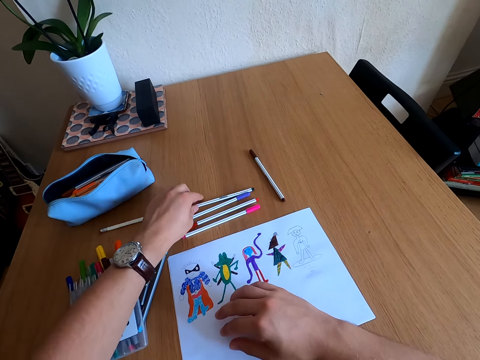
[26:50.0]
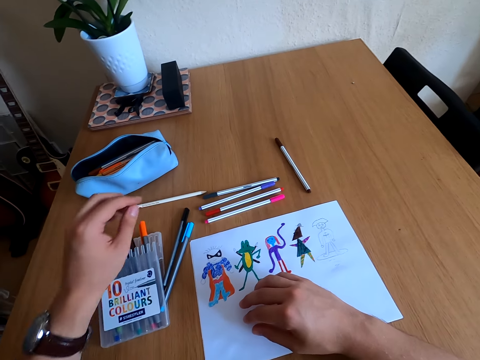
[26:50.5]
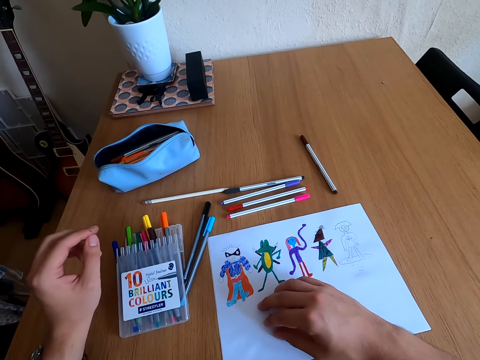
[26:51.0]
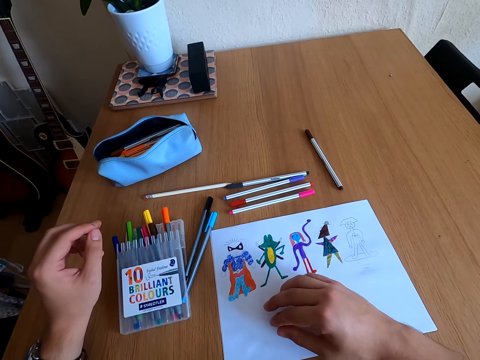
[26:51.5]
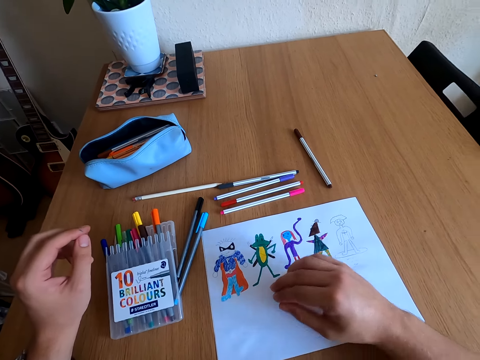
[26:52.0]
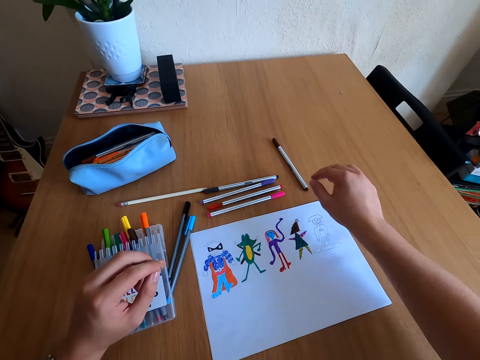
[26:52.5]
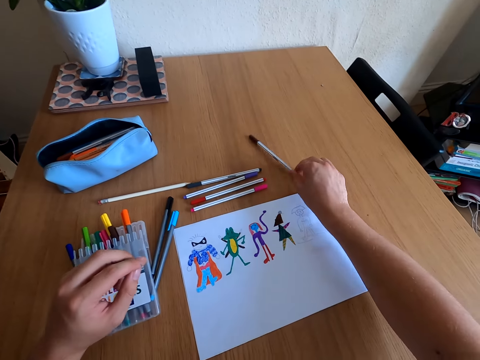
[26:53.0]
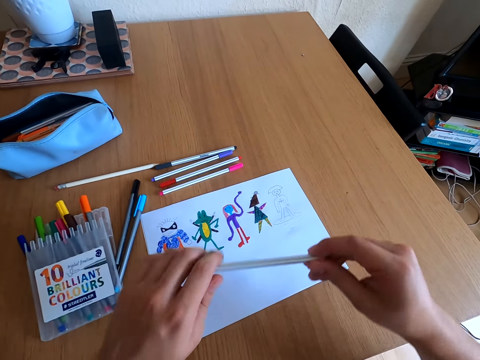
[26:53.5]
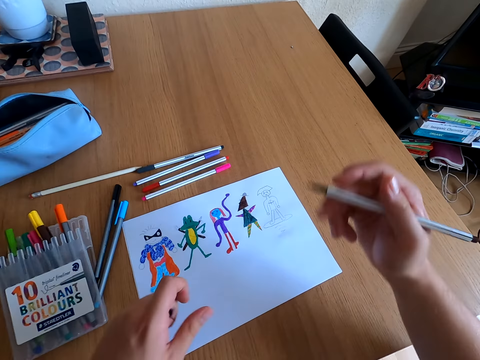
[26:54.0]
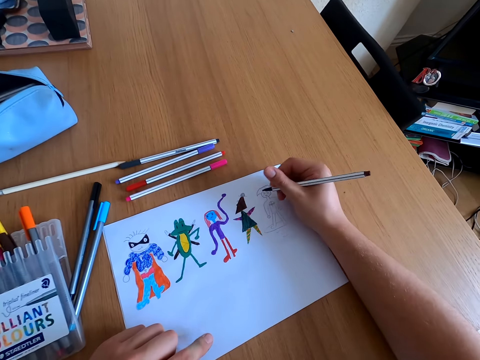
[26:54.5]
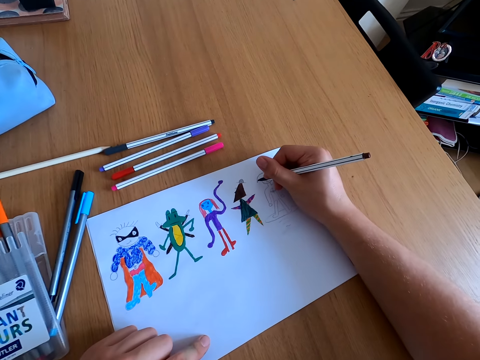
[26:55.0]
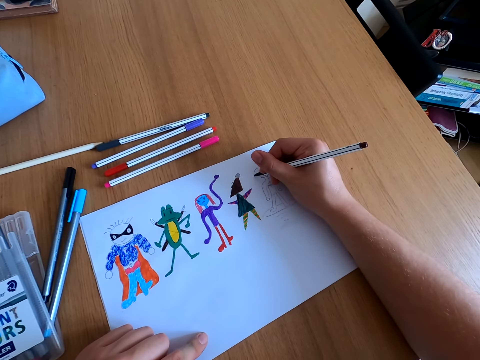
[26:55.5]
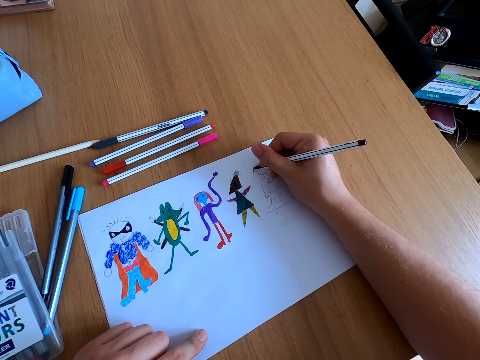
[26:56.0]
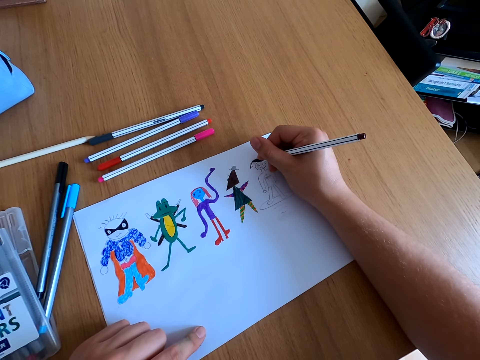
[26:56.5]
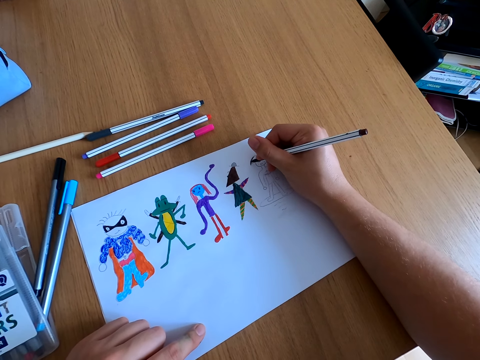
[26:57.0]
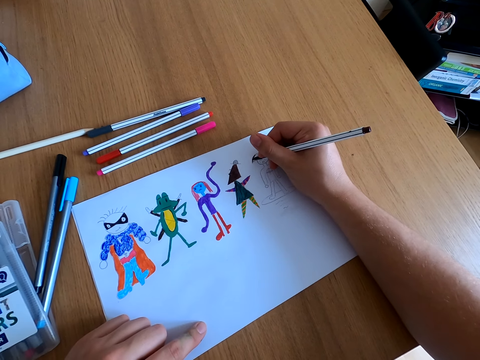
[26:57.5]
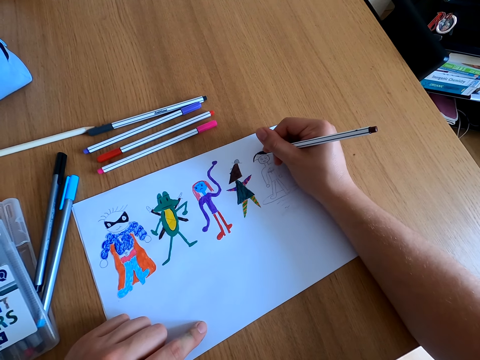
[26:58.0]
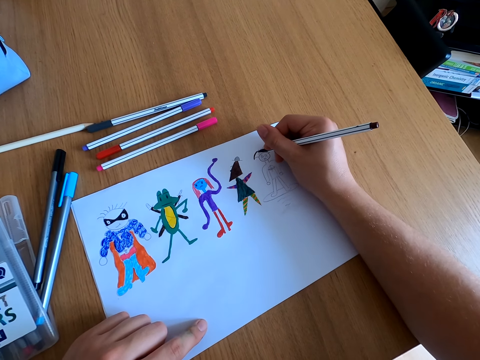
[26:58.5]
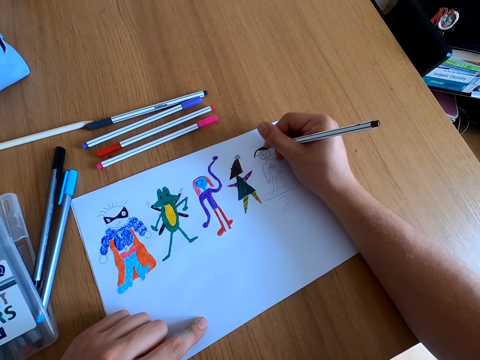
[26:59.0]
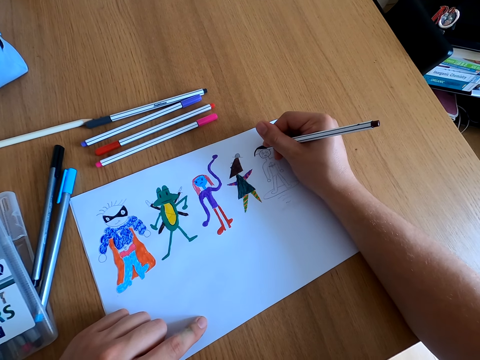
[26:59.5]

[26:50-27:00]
The camera wearer places the color pen on the table. They look around the table. They pick up a color pen, open the color pen lid, and color the drawing.

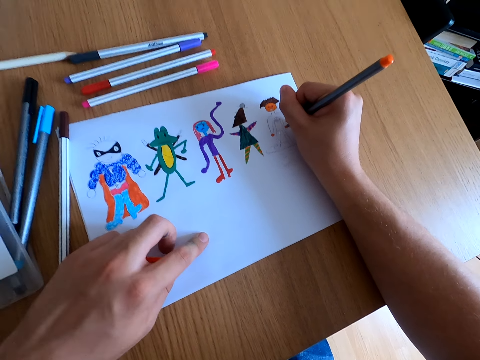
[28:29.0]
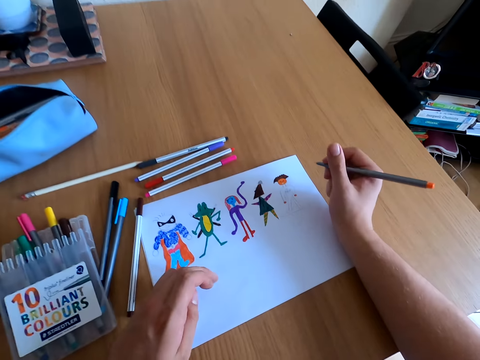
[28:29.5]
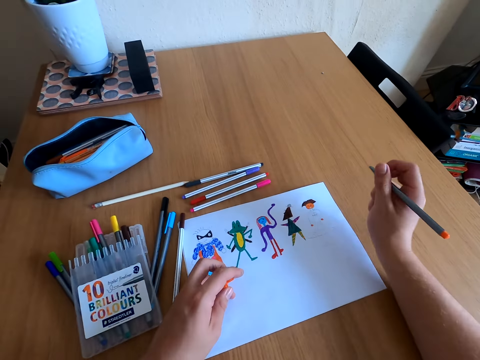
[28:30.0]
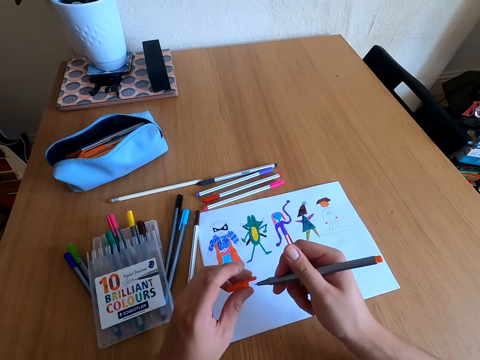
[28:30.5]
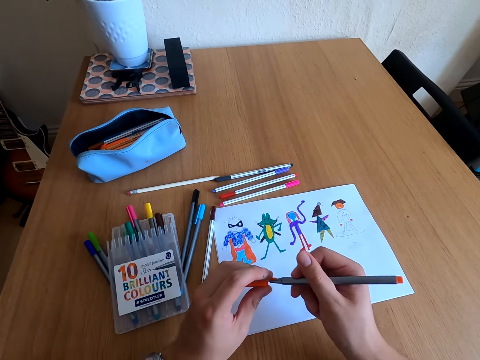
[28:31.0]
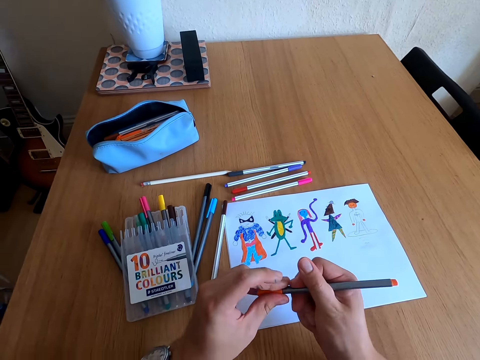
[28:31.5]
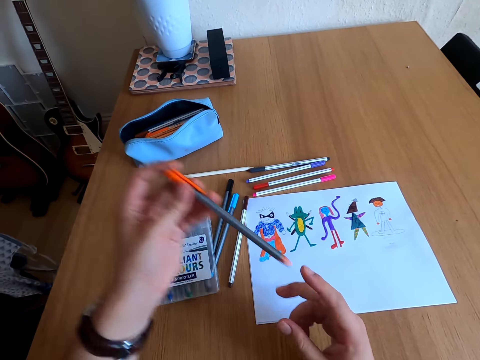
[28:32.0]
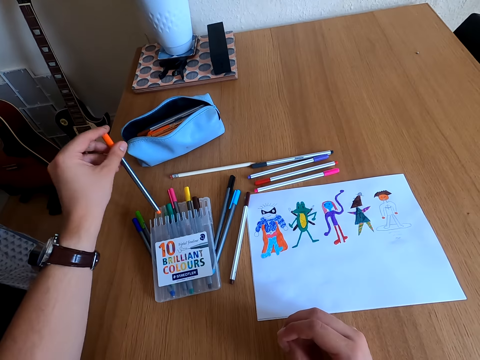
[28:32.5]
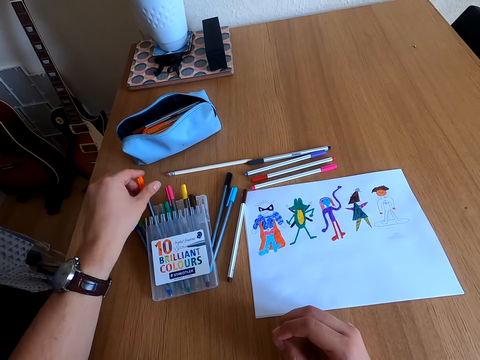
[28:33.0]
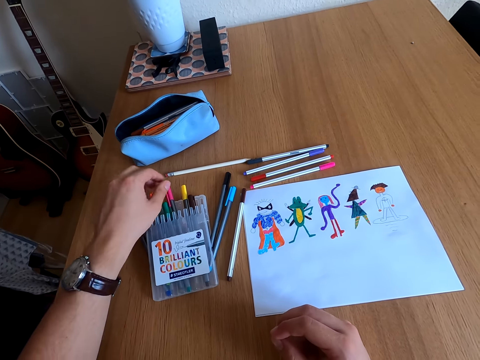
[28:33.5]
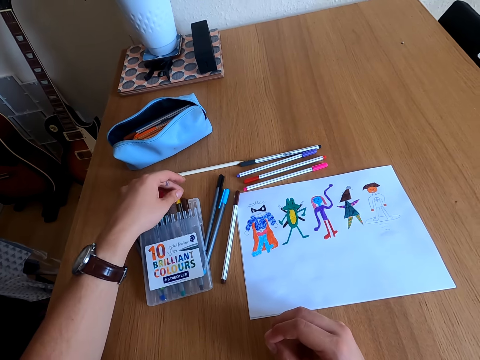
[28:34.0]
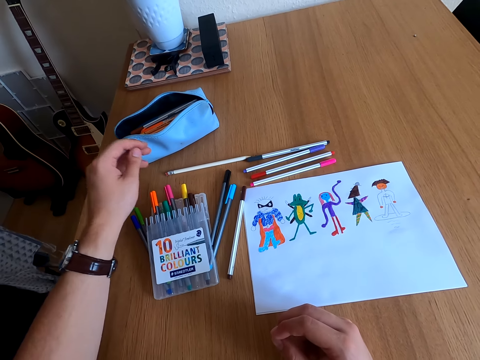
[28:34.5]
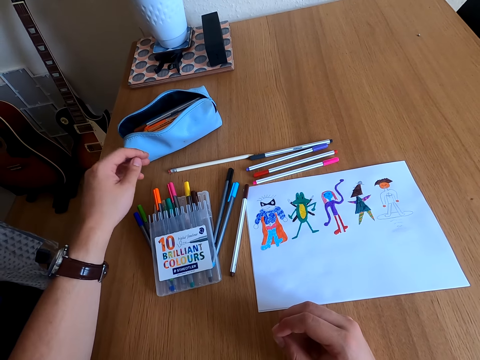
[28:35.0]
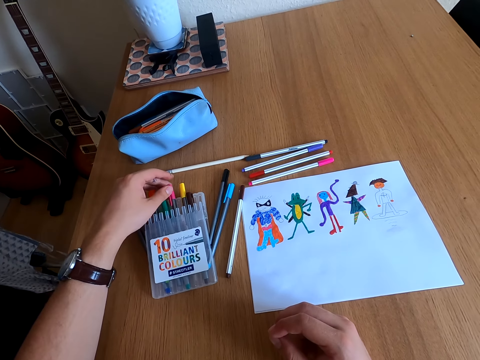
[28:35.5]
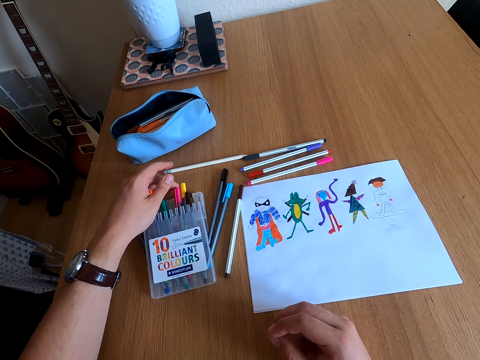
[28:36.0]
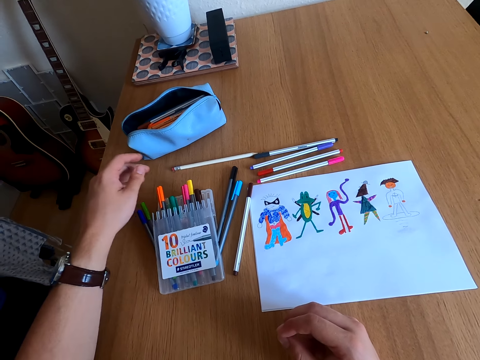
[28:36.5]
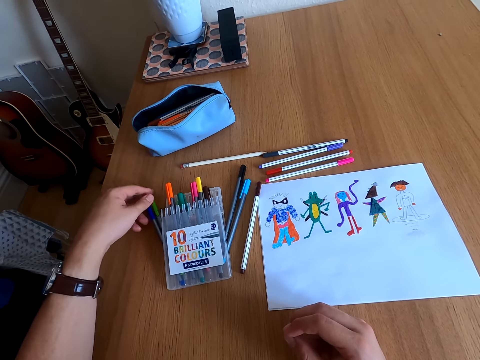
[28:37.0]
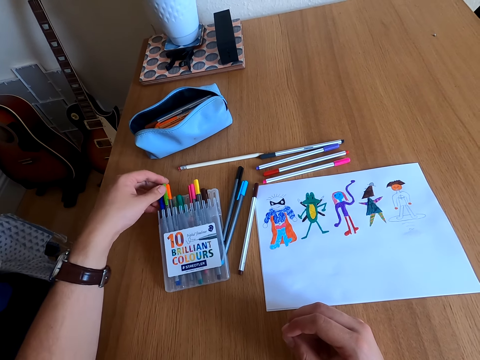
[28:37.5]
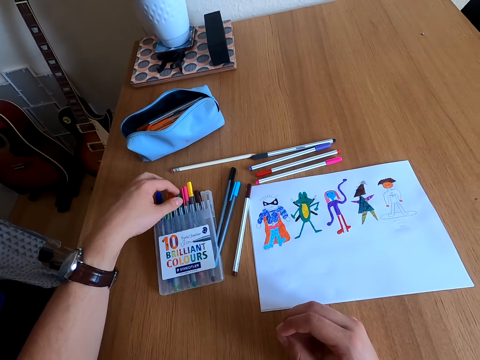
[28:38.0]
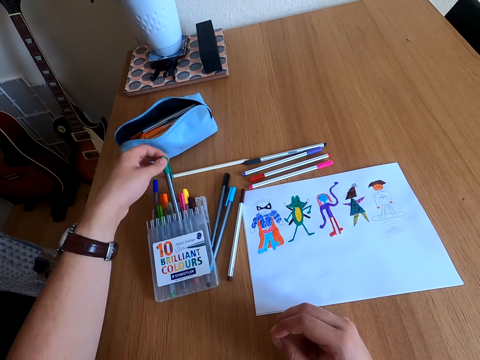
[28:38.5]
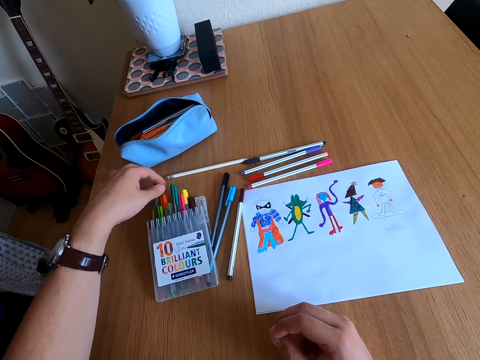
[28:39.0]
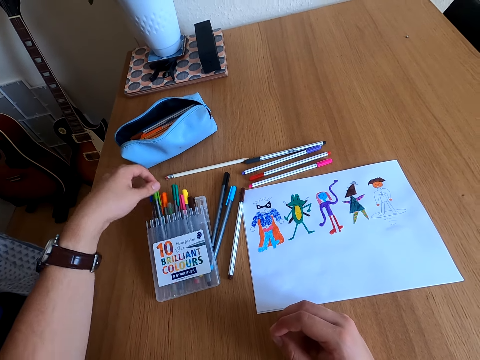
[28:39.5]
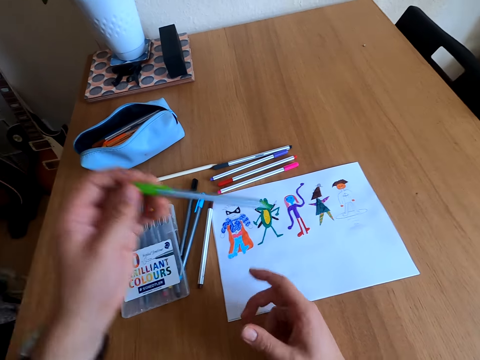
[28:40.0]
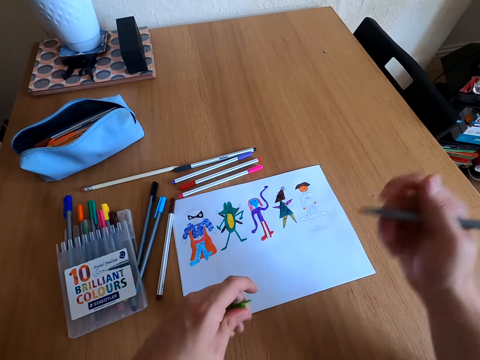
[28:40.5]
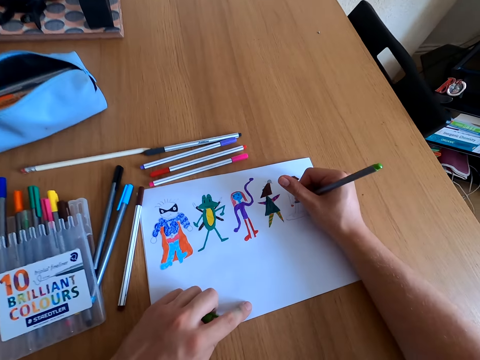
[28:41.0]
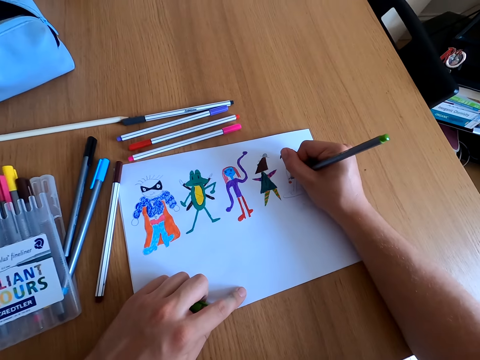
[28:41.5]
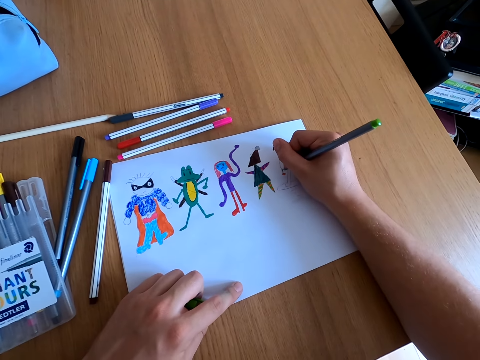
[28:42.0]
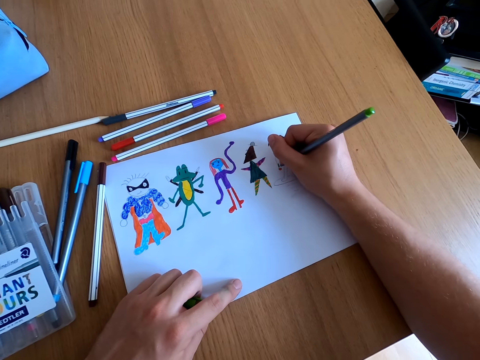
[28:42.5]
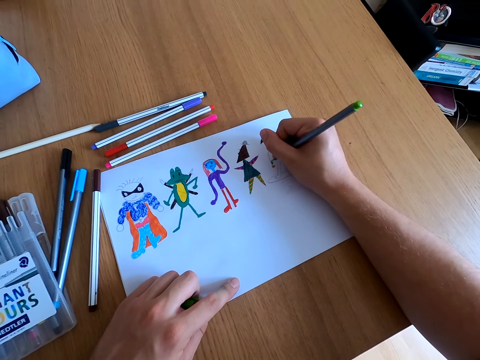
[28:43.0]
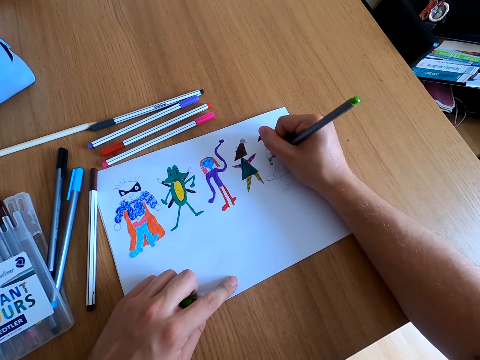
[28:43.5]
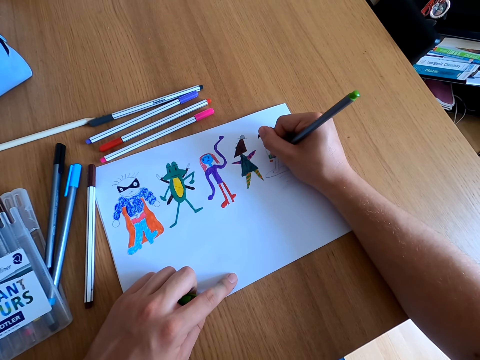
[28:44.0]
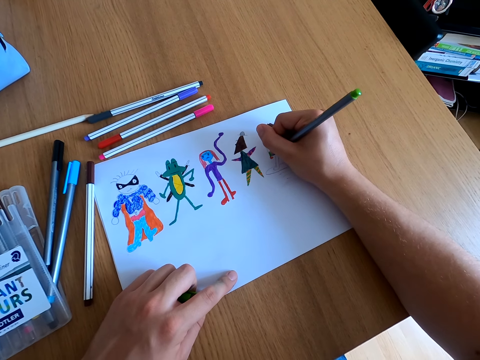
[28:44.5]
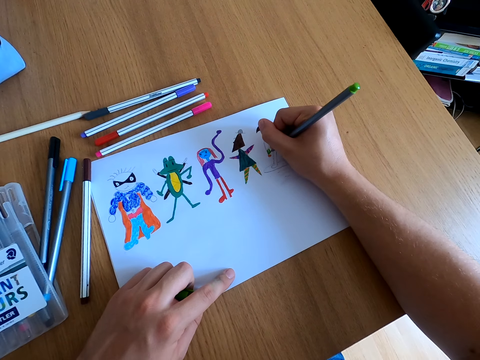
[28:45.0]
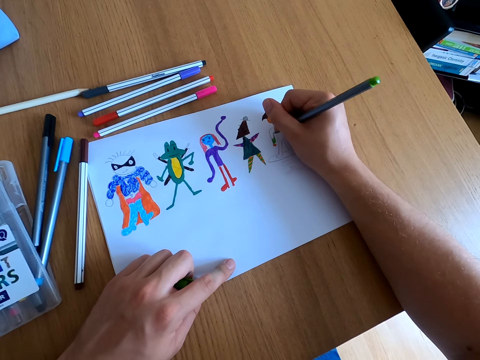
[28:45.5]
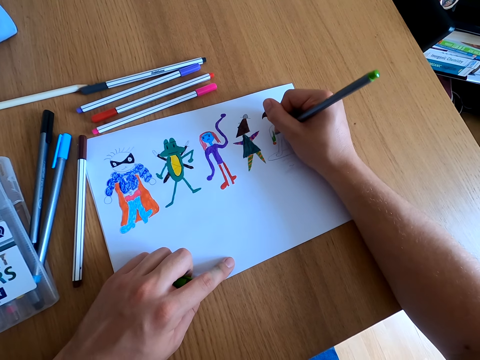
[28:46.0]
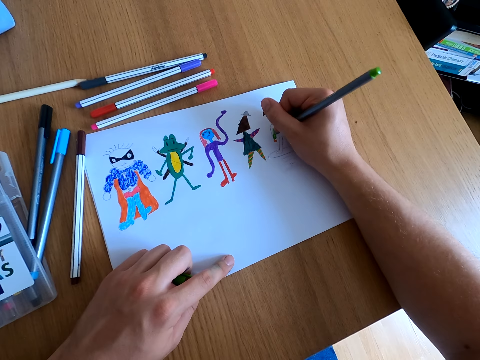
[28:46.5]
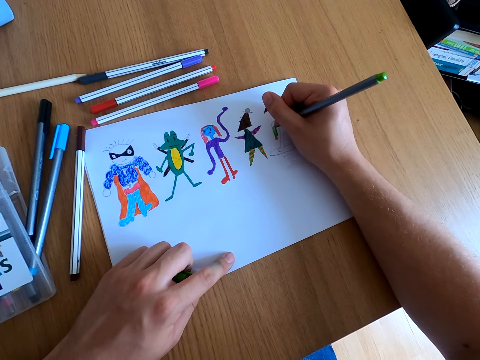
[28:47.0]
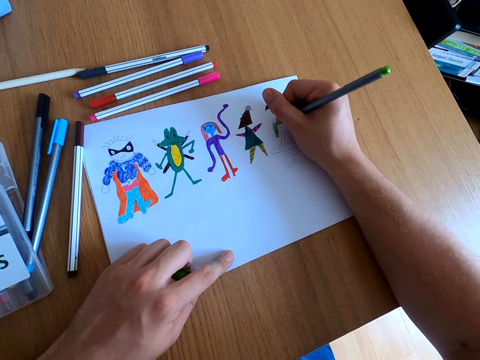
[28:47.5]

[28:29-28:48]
The camera wearer closes the color pen lid. They place the color pen in the kit. They look around the kit. They pick up a color pen, open the color pen lid, and draw on a paper.
